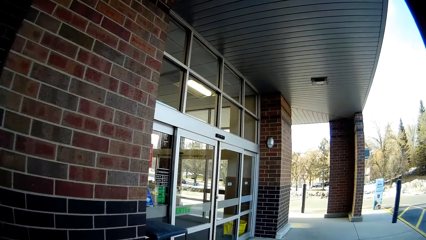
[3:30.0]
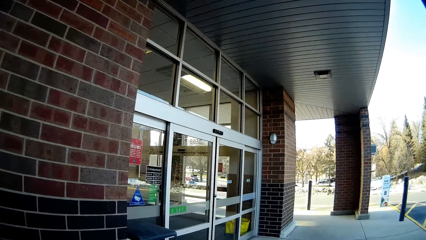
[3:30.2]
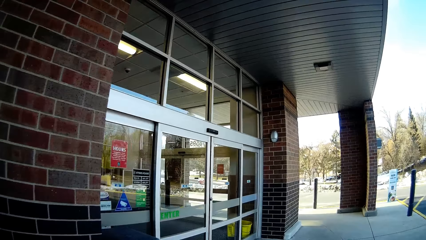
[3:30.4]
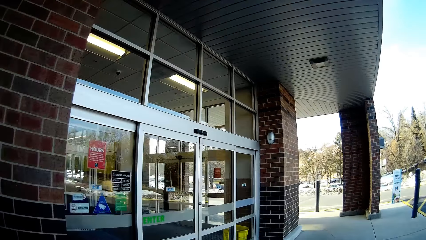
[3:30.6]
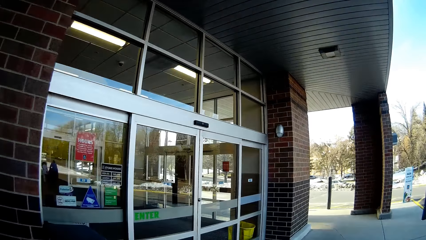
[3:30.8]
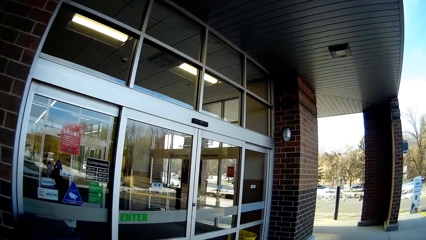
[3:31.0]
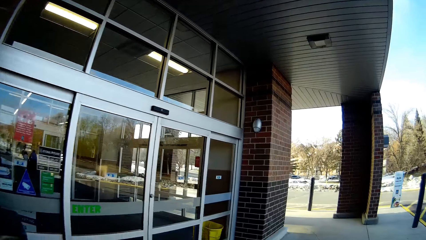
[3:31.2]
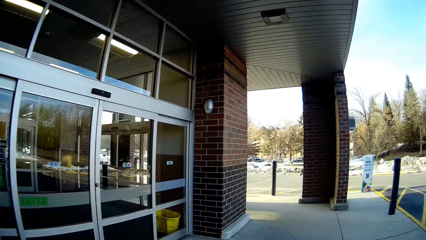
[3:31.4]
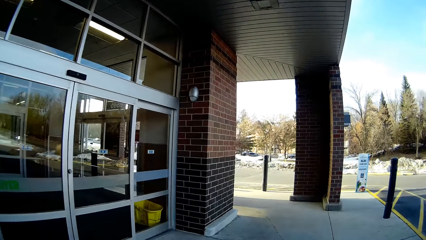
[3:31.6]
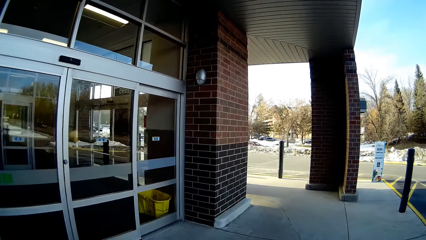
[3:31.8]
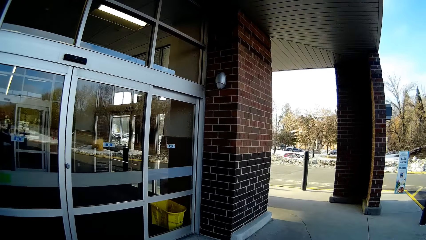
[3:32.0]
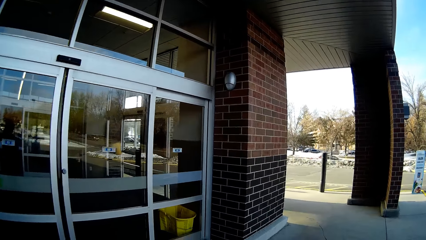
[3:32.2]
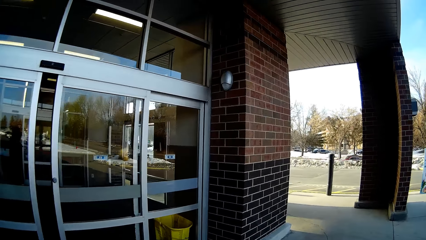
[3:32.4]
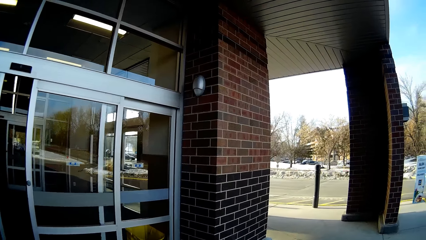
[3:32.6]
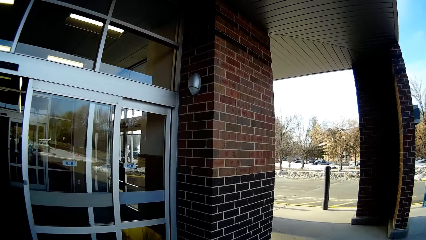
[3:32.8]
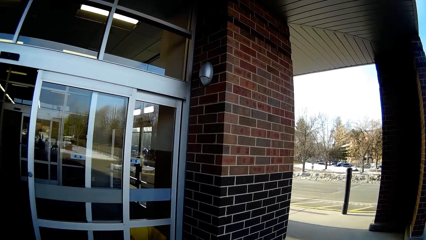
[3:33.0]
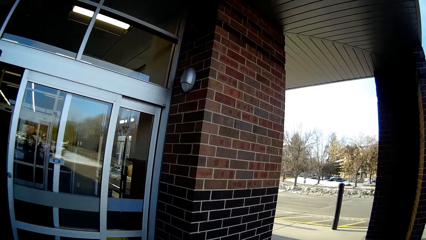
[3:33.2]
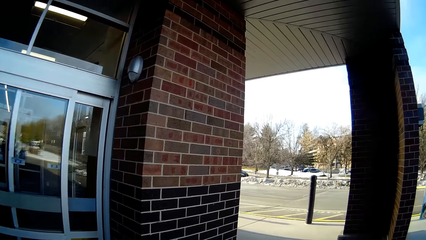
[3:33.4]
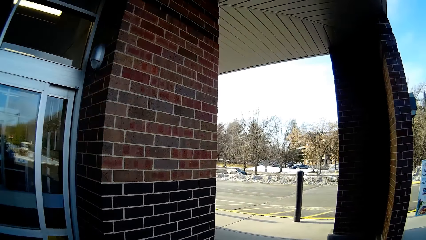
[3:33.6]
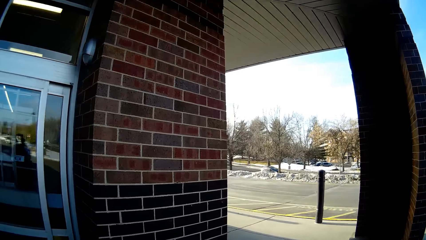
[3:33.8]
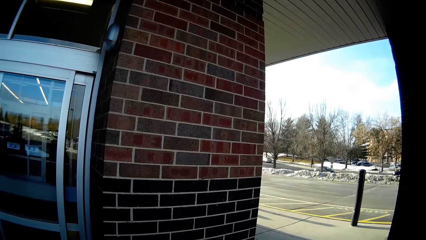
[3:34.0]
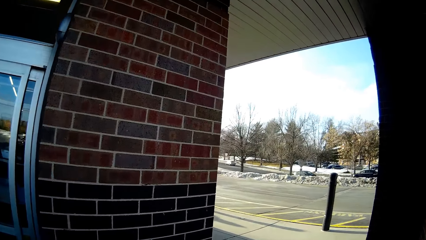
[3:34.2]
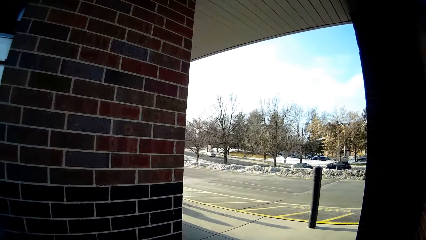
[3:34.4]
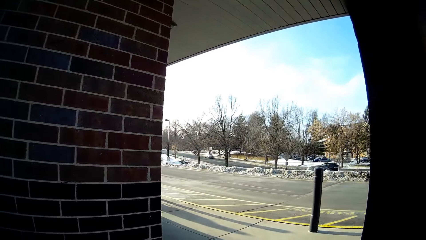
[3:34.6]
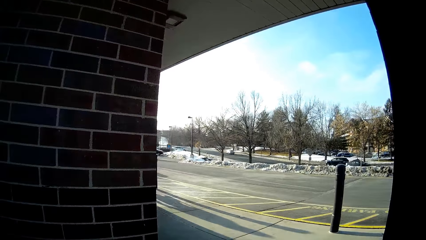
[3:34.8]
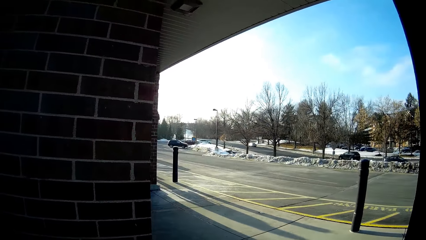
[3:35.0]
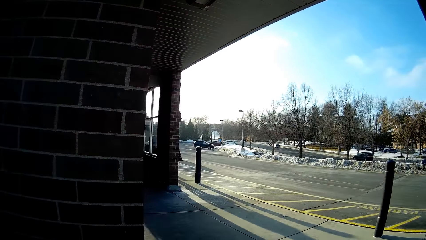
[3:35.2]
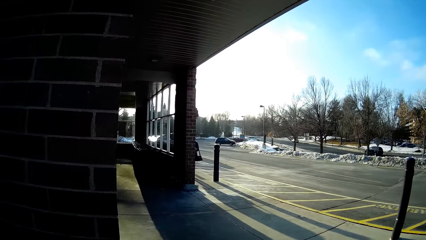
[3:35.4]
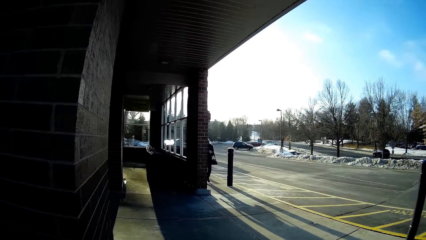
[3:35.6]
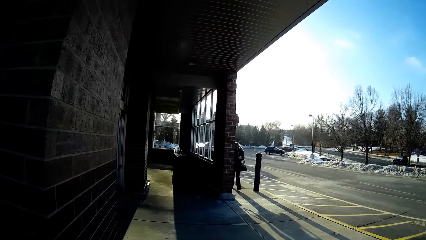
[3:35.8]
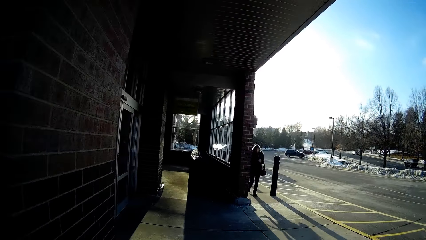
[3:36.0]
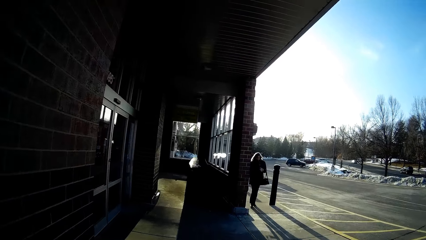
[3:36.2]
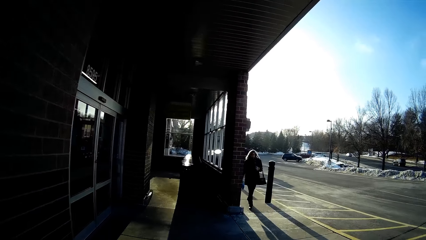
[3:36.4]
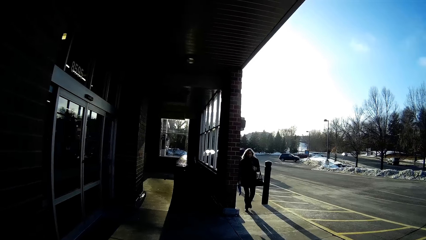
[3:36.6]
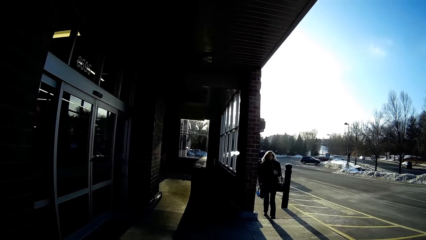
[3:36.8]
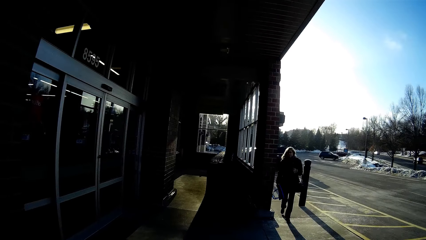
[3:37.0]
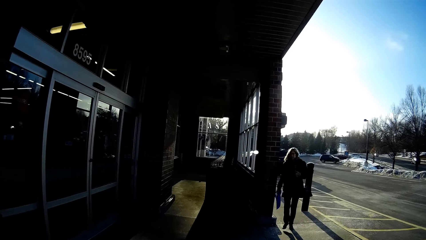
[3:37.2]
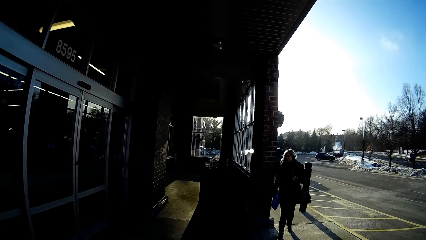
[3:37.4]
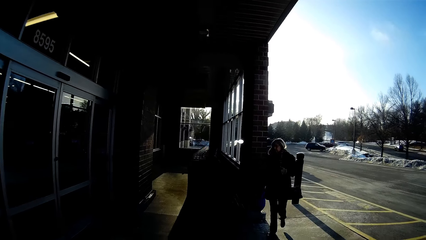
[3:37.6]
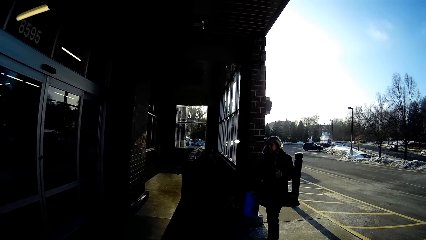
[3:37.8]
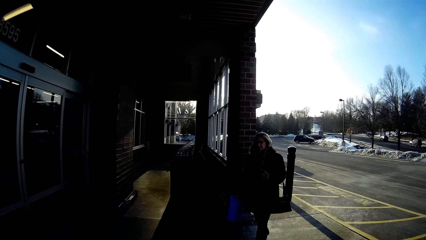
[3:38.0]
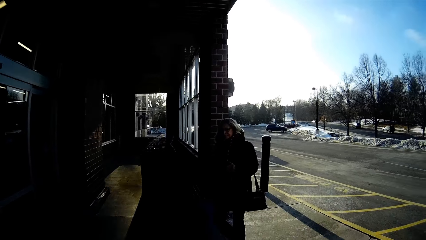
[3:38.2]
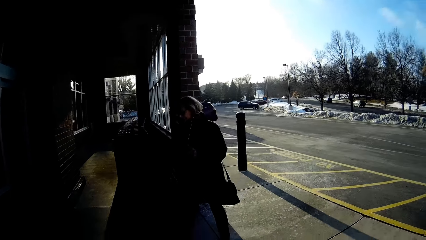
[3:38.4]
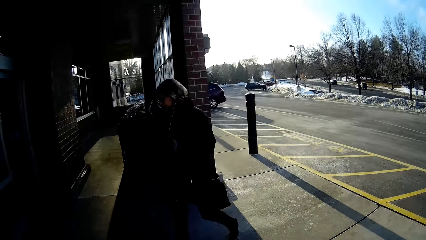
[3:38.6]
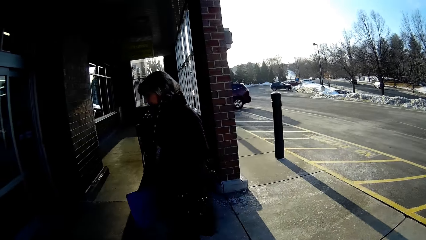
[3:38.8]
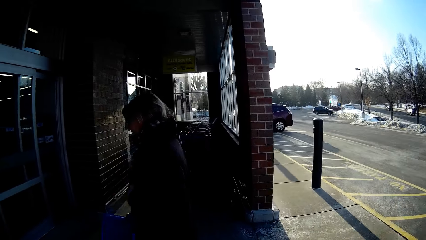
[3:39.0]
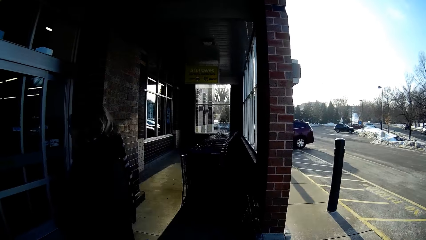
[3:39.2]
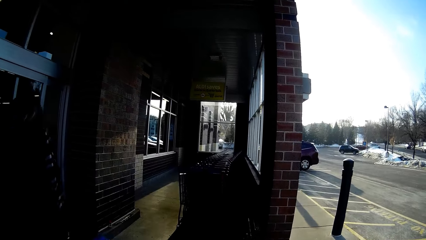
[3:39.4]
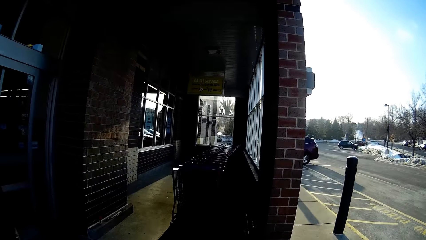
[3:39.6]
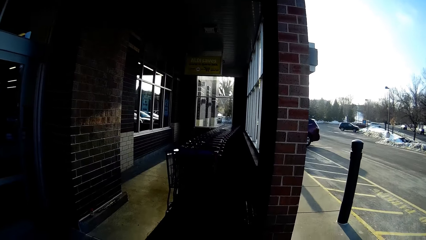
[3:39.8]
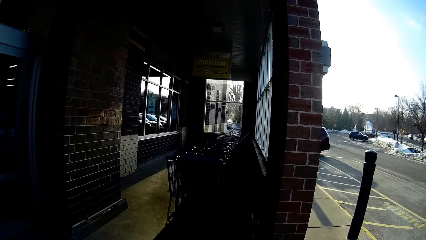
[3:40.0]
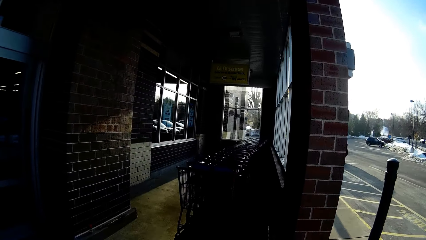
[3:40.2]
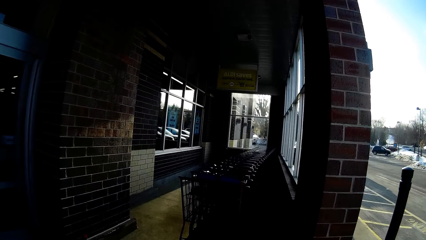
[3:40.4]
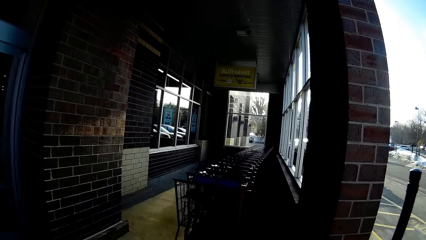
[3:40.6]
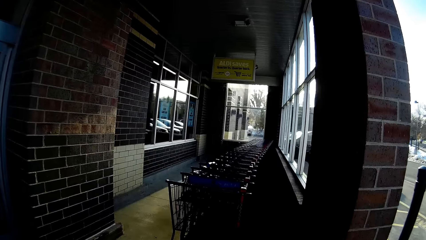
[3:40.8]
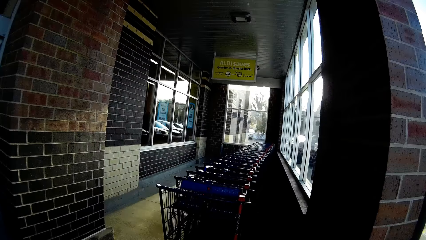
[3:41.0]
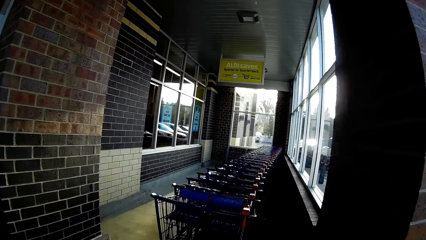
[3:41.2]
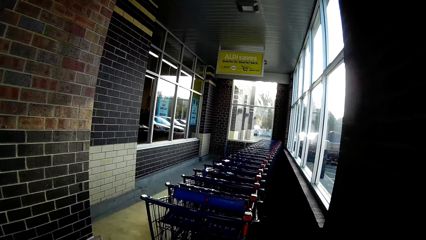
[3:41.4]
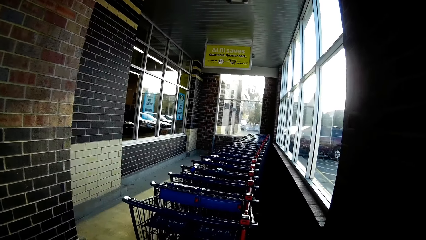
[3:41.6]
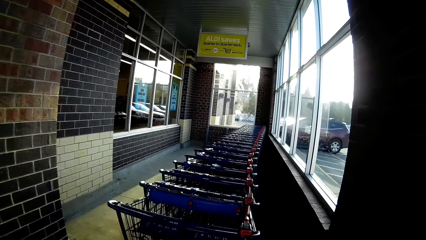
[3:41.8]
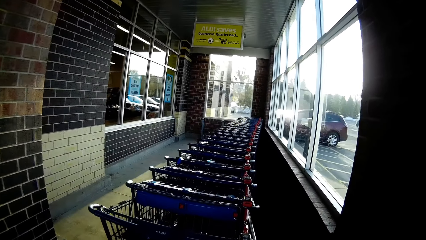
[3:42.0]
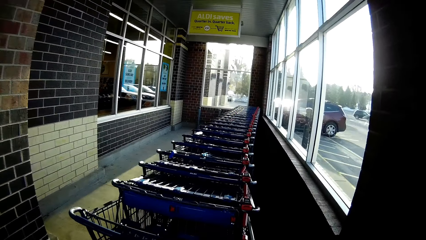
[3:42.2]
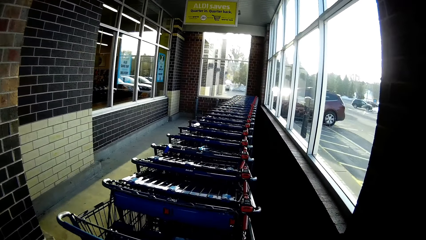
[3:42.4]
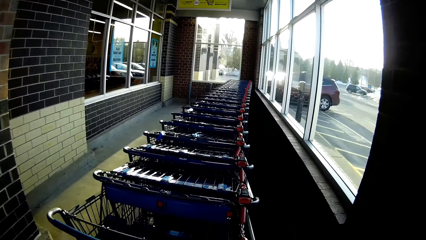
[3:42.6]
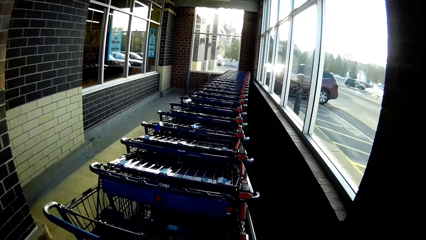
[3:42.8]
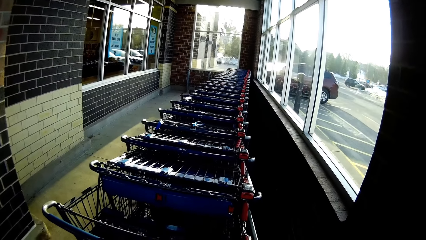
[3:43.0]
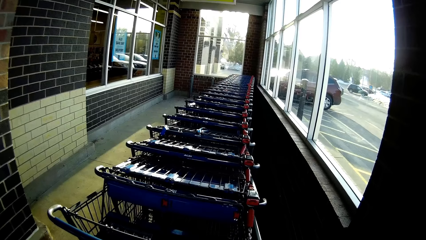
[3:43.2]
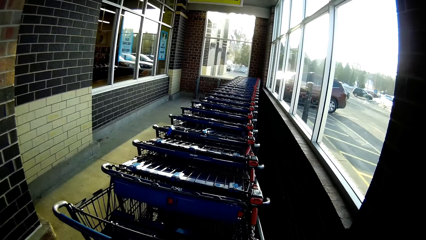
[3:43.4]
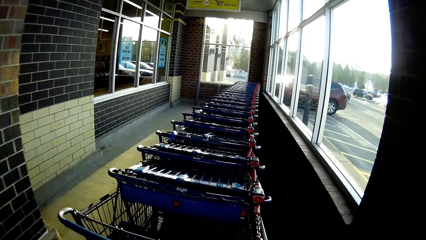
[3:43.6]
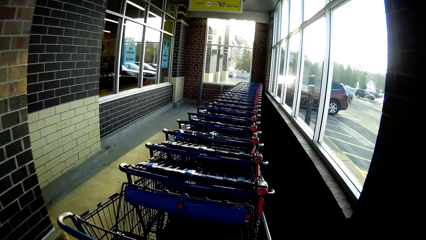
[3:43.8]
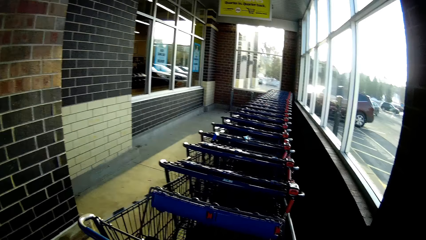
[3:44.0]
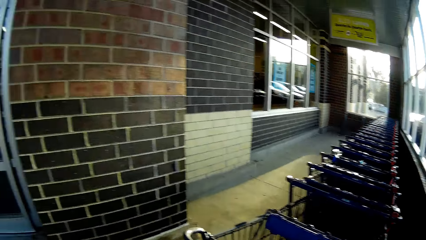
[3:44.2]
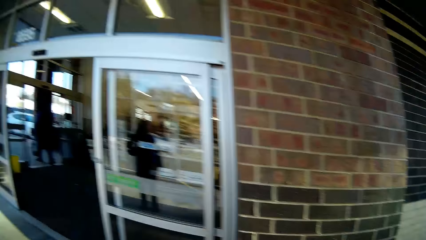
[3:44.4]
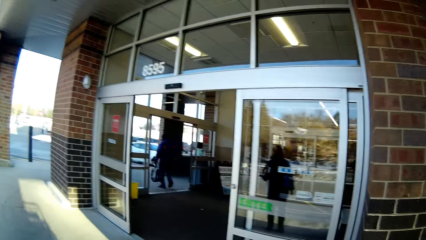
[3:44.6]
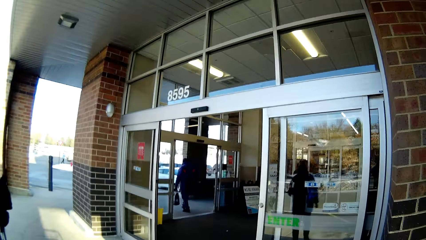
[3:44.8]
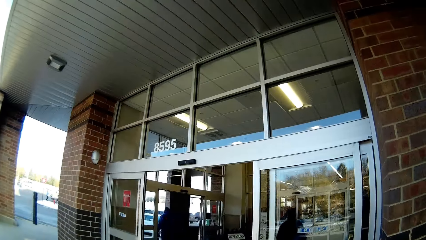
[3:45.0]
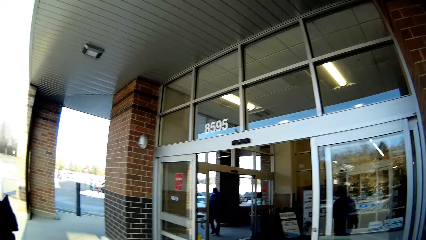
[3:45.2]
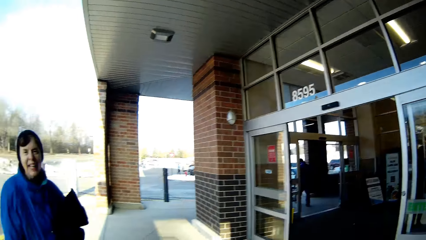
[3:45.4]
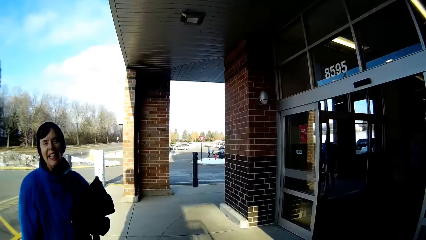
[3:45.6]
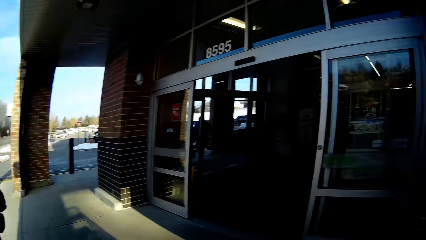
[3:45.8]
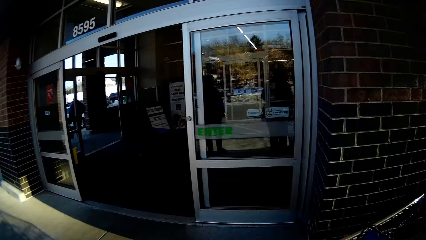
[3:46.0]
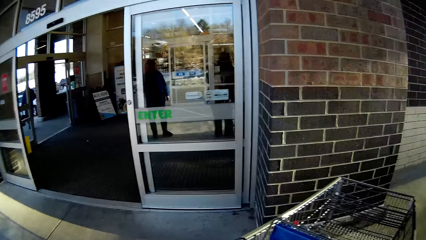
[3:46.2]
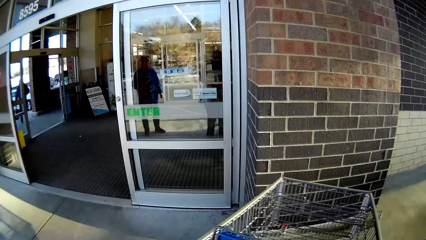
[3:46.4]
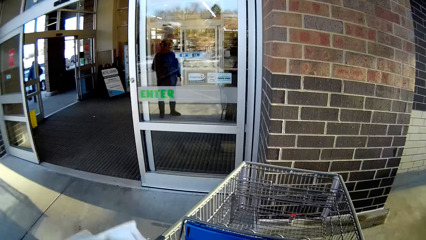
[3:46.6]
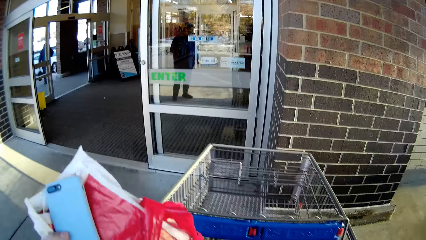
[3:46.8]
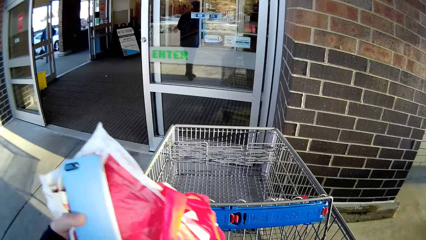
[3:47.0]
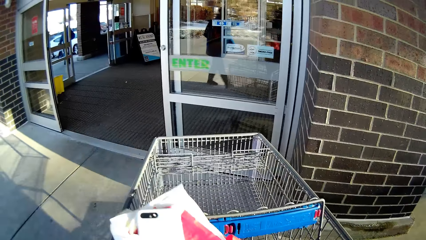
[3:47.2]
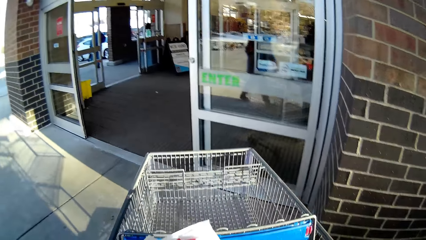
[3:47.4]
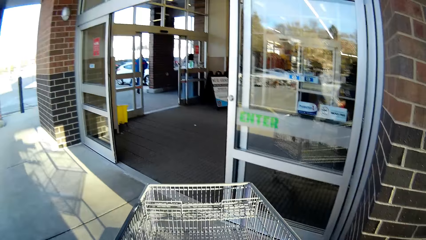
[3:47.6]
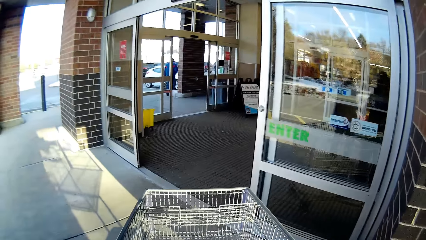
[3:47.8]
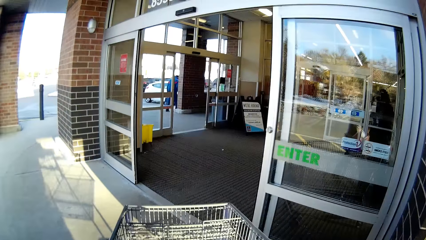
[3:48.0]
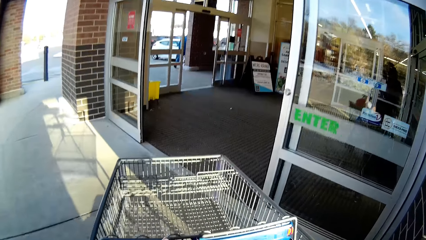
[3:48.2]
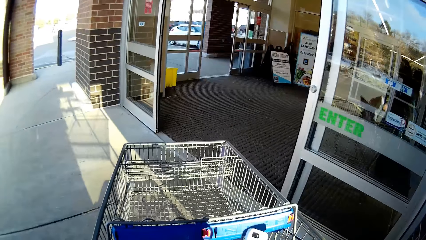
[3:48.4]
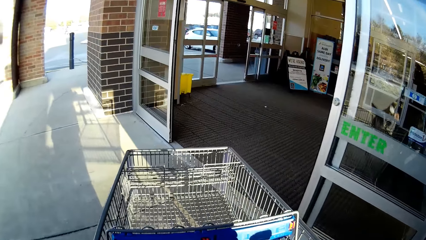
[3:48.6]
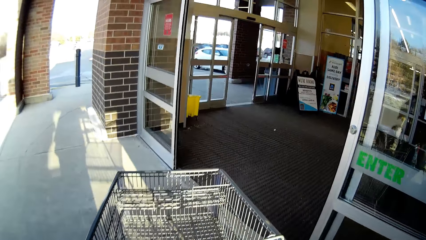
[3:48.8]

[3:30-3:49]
The camera wearer walks on the pavement and turns around. A lady walks on the pathway. The camera wearer walks on the pavement. The lady enters the supermarket. The camera wearer pulls a trolley. They push the trolley and turn around. They put the shopping bag in the trolley. They hold a phone and hold a paper bag. They push the trolley.
